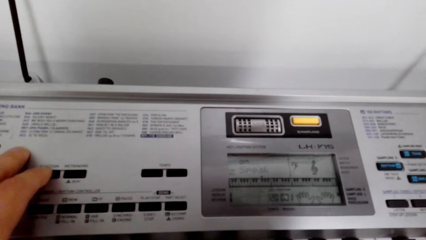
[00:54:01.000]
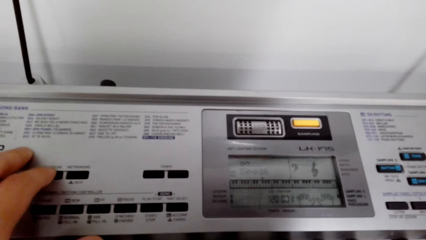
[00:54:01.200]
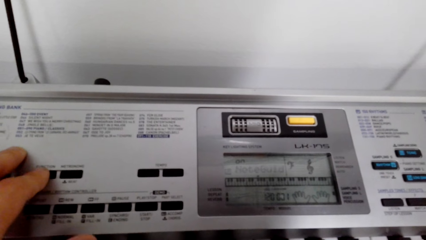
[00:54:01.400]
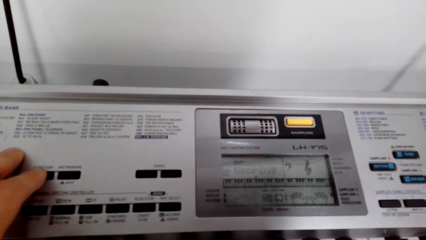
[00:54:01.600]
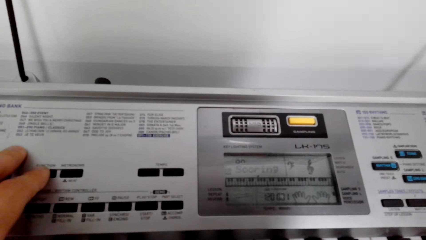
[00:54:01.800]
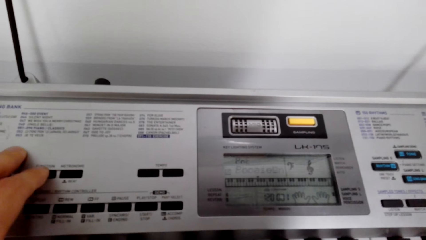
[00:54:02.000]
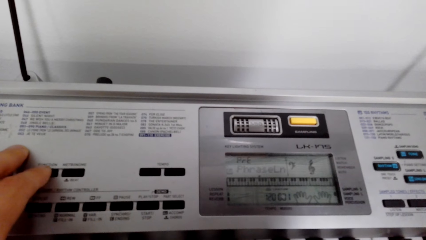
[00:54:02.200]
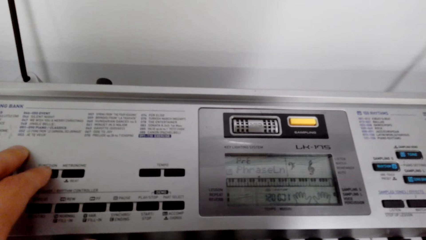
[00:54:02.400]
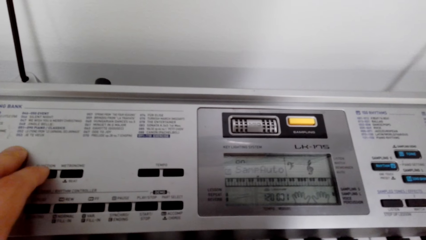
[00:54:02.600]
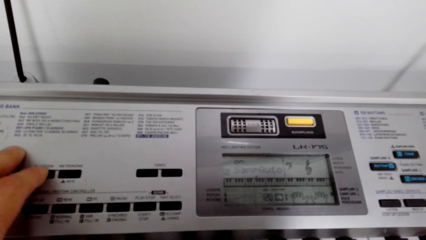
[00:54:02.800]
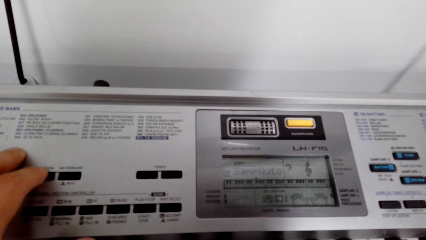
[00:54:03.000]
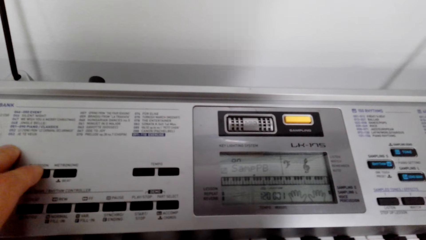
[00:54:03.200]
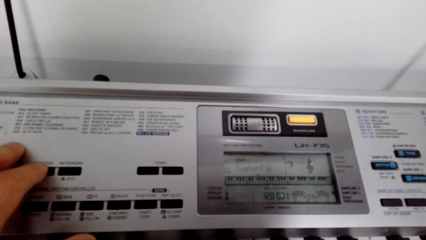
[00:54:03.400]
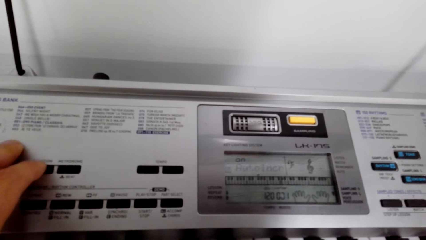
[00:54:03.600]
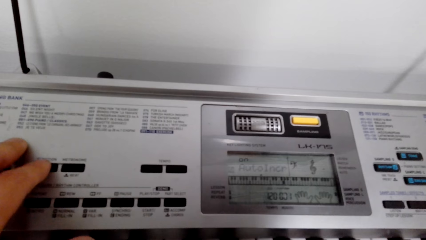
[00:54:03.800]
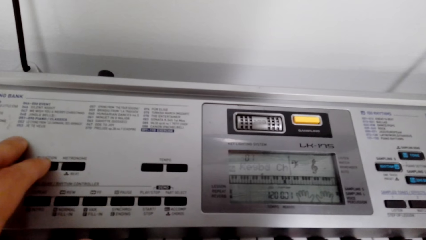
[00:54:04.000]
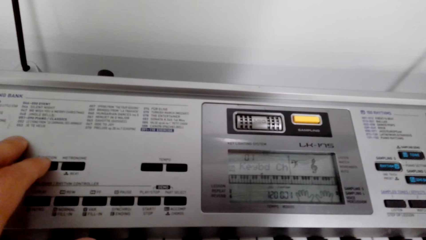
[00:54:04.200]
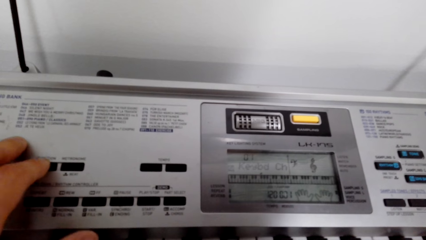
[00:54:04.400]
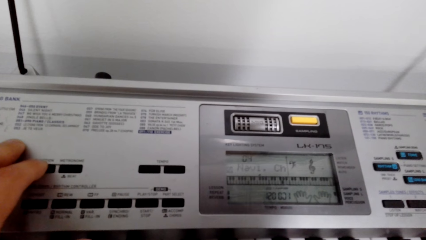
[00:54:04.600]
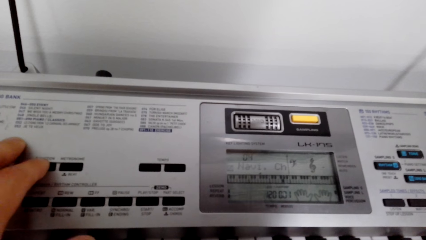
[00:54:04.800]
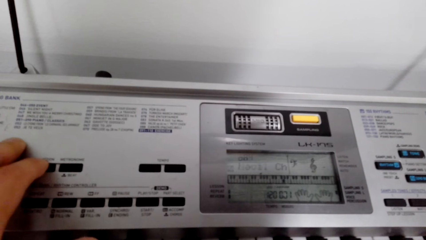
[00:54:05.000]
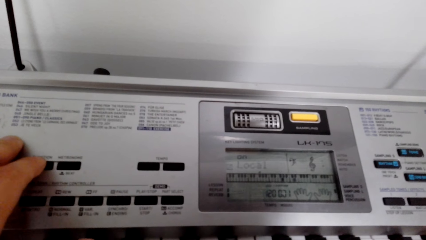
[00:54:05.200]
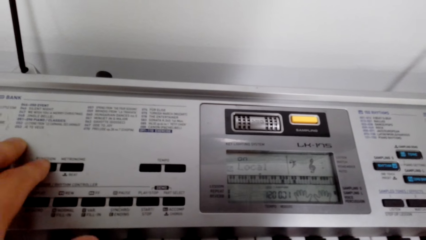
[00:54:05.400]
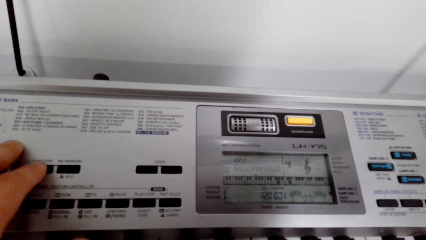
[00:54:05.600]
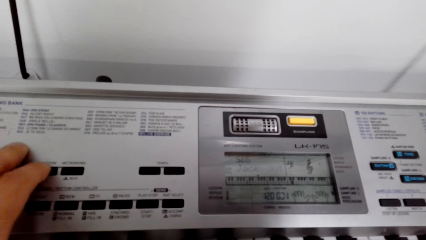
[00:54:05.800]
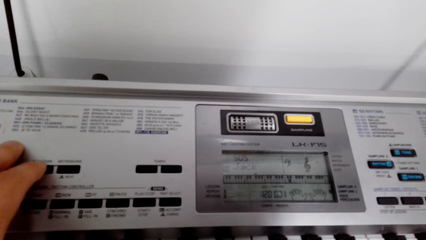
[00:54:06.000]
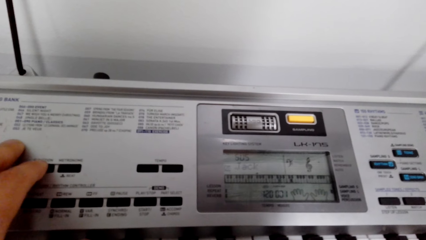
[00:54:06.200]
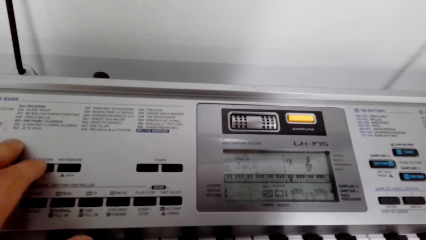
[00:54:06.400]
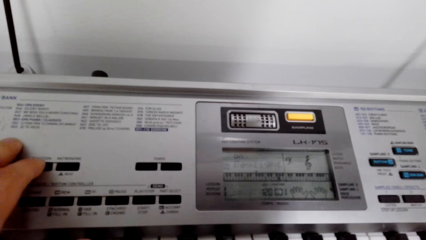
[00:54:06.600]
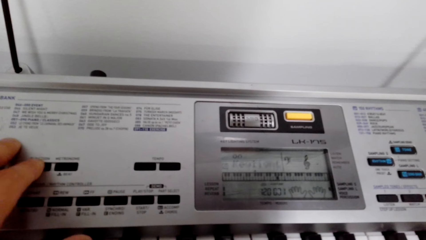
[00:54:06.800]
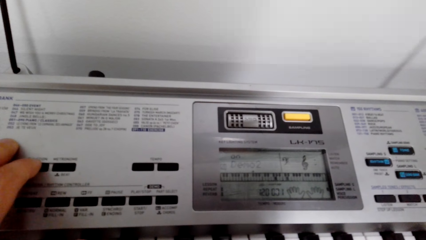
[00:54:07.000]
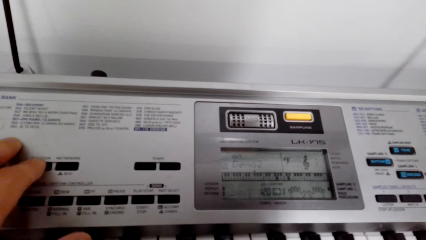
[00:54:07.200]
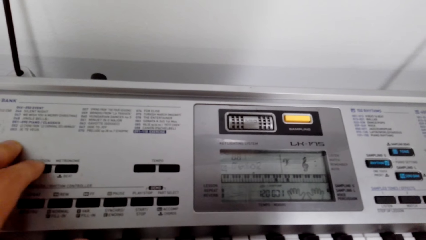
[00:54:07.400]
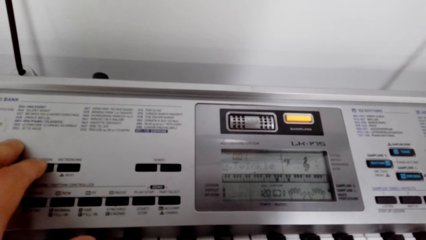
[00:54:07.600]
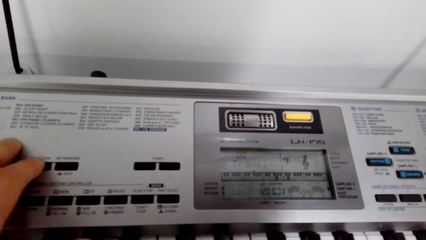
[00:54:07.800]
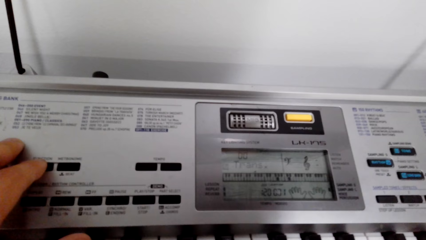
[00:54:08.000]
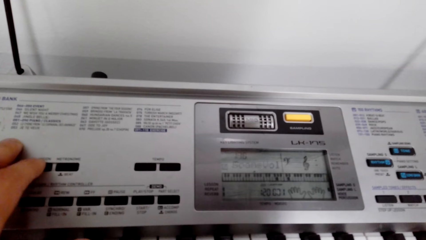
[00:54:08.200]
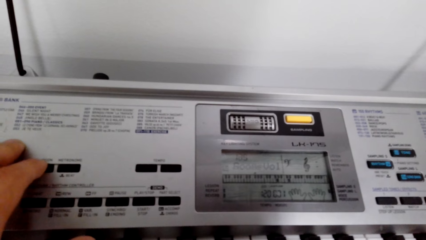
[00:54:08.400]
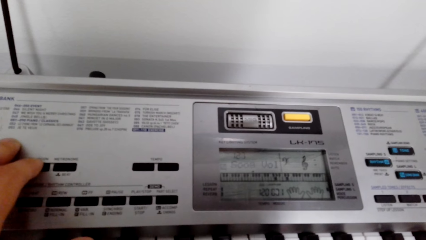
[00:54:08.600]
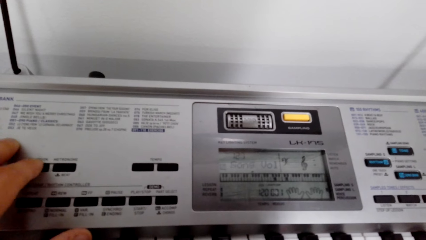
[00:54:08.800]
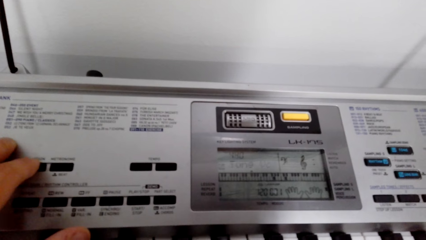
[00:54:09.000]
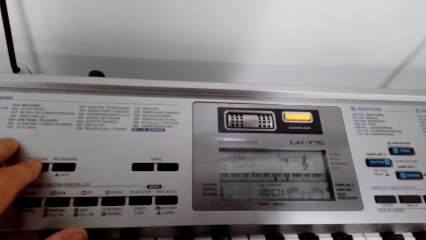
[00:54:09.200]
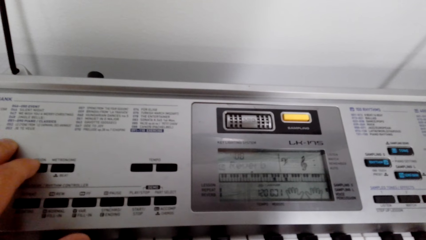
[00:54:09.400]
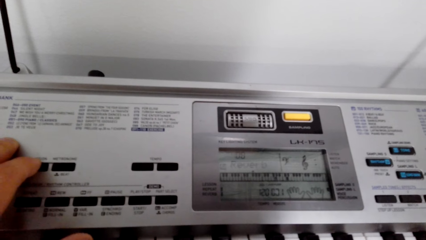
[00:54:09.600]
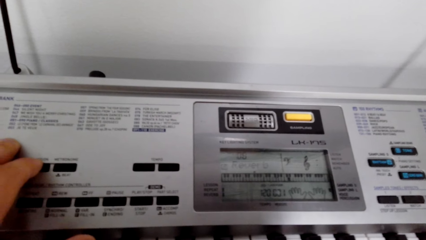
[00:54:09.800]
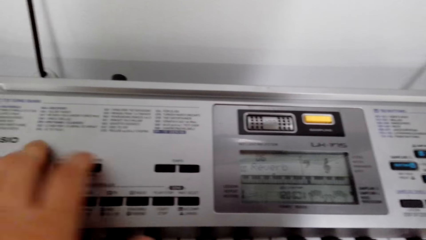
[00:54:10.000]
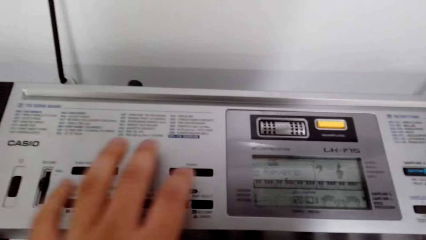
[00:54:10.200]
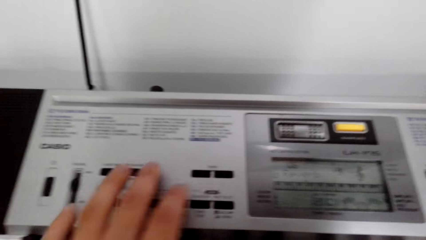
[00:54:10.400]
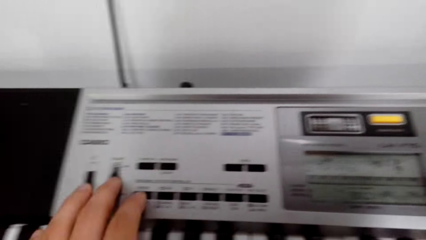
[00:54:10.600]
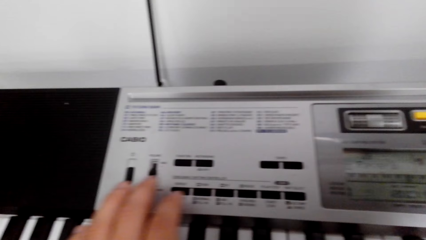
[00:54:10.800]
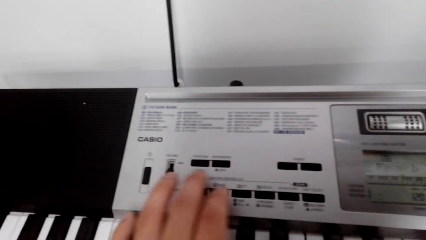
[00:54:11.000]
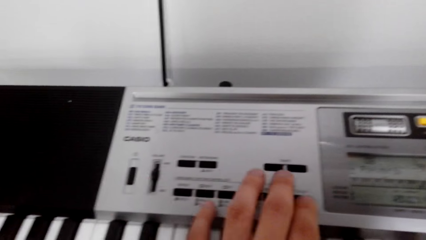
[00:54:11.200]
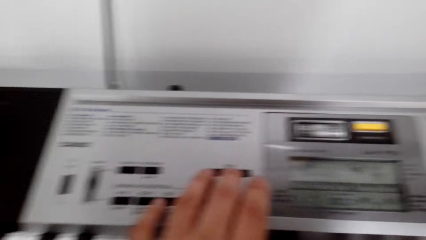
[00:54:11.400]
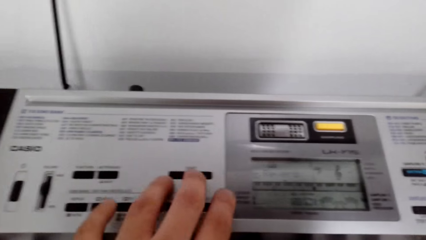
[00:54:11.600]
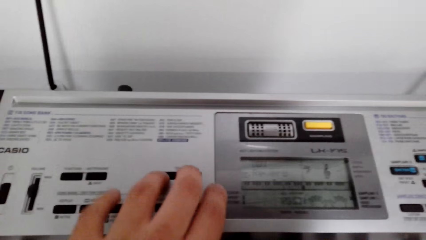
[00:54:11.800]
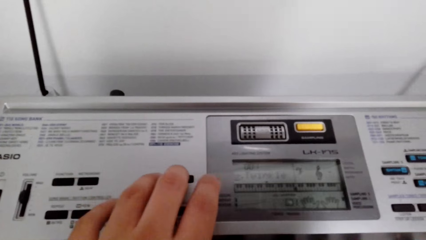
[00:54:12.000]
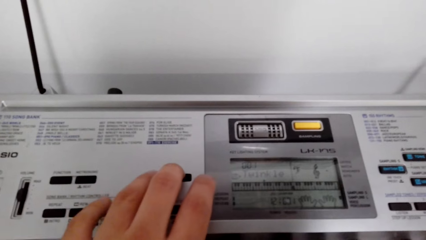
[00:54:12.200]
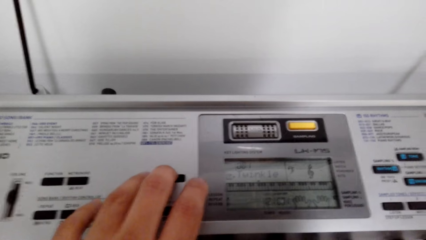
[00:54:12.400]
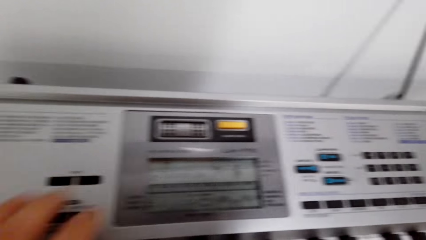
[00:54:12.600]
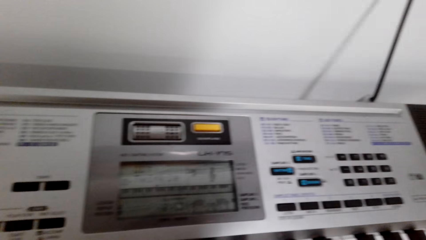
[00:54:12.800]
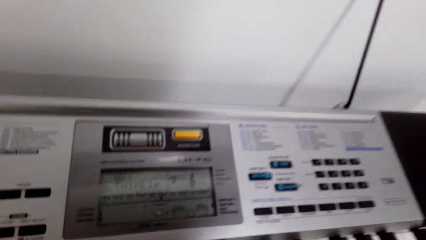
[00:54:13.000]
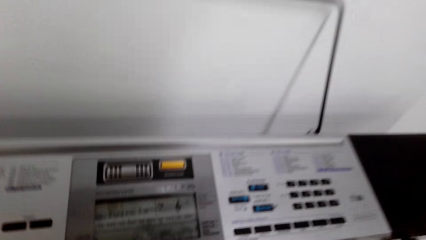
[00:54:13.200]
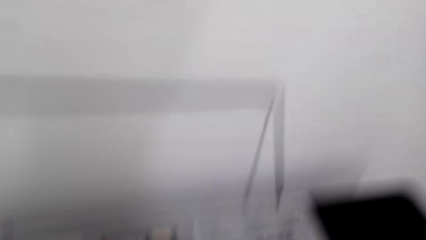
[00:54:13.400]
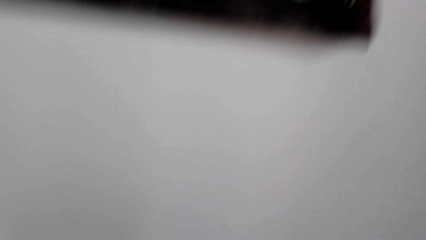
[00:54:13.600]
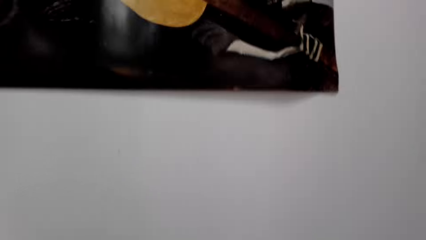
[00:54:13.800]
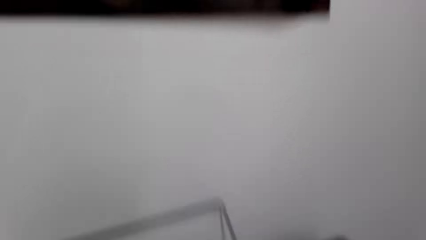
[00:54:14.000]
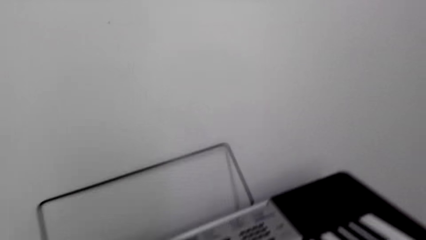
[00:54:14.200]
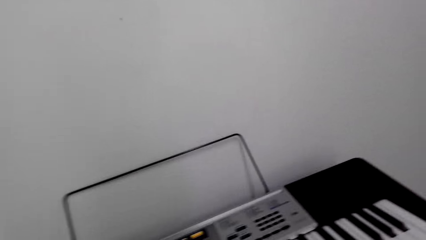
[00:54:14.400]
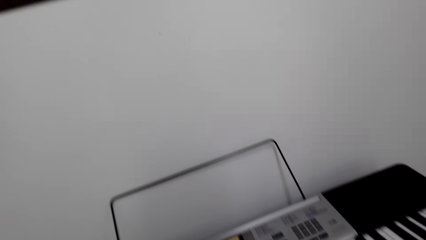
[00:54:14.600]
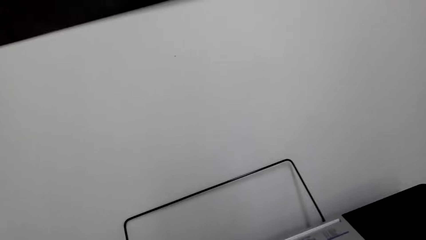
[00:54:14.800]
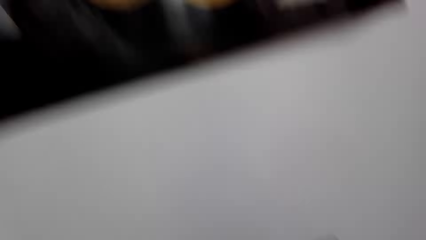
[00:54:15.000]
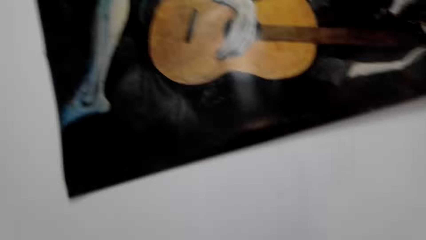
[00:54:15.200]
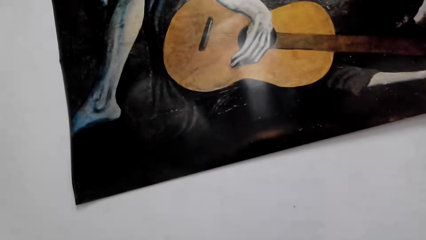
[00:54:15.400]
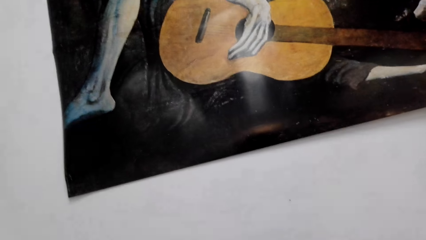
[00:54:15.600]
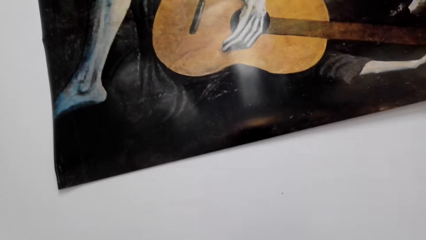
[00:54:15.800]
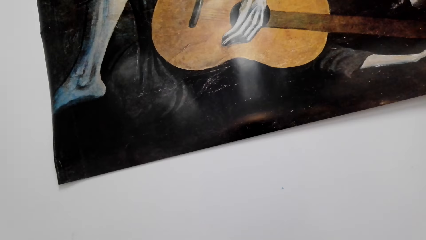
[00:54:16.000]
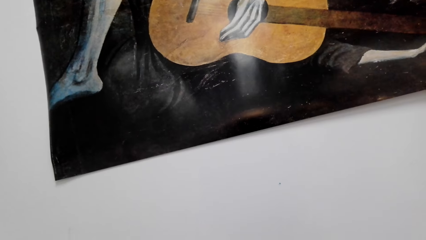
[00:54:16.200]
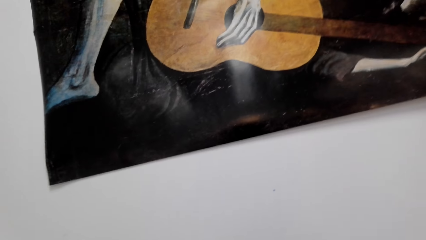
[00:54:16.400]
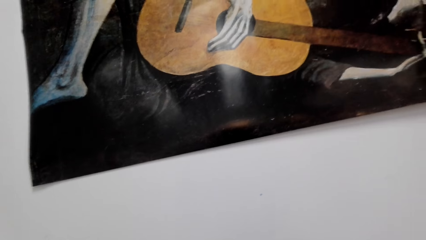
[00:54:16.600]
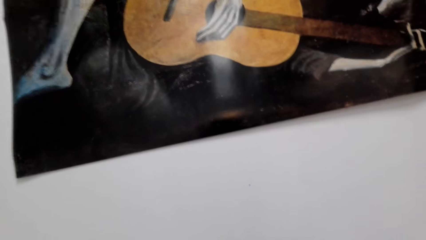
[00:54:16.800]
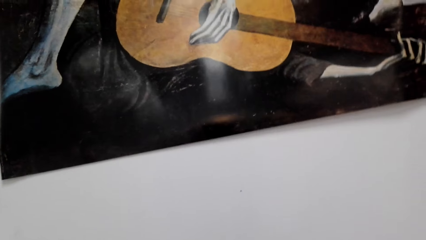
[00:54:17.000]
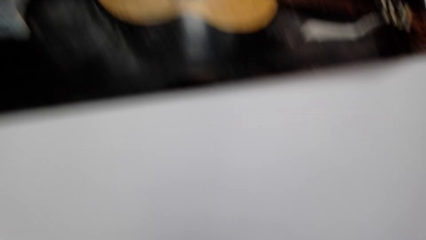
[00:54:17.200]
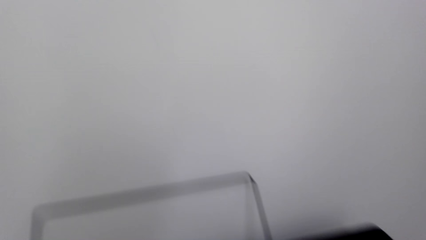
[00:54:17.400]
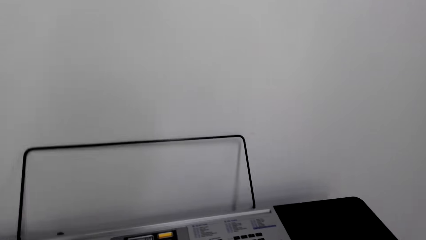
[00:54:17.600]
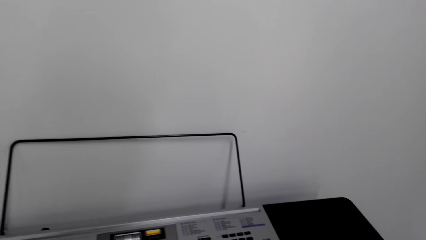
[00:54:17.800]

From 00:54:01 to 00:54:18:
The camera wearer looks around.
